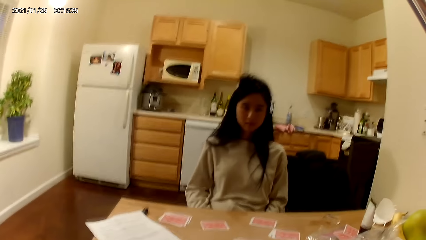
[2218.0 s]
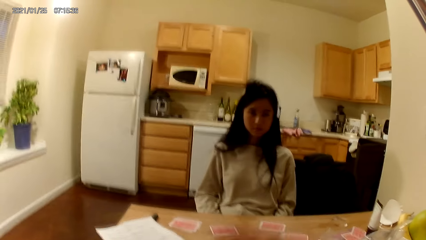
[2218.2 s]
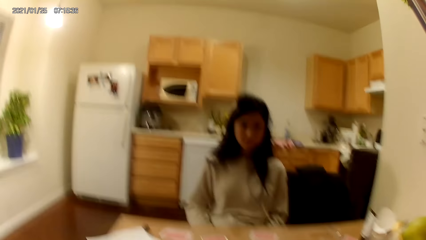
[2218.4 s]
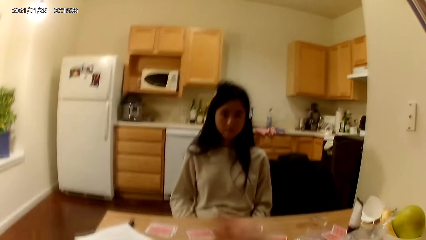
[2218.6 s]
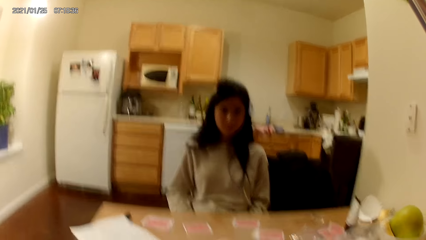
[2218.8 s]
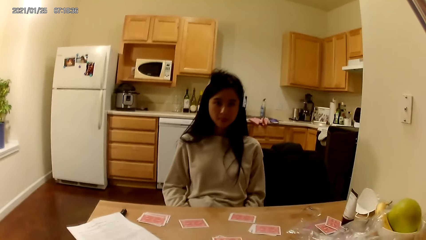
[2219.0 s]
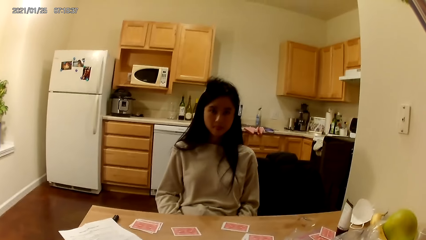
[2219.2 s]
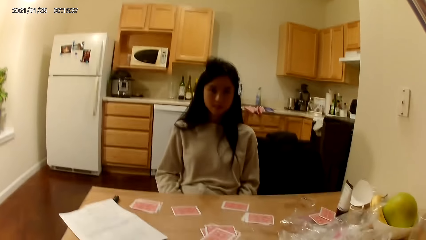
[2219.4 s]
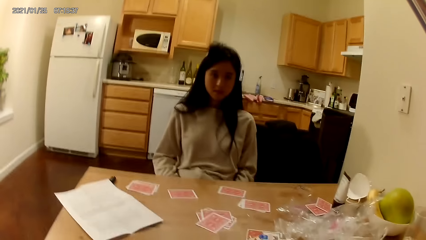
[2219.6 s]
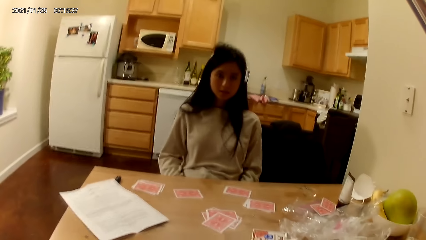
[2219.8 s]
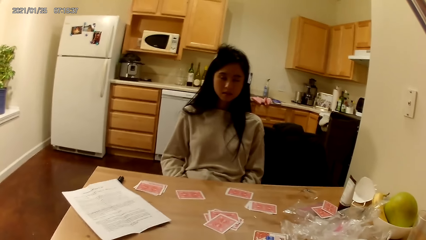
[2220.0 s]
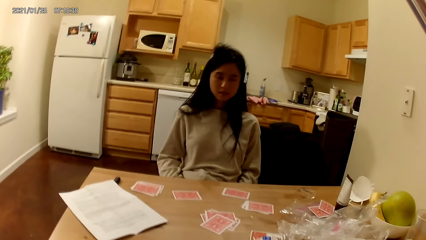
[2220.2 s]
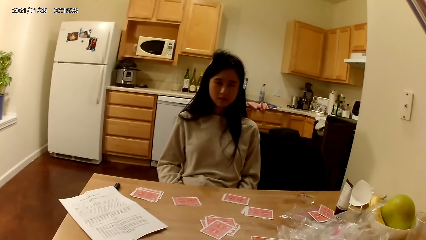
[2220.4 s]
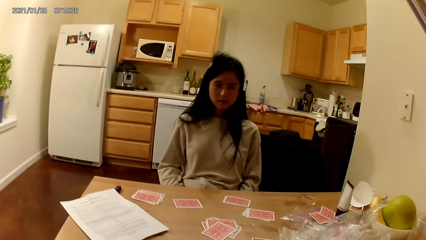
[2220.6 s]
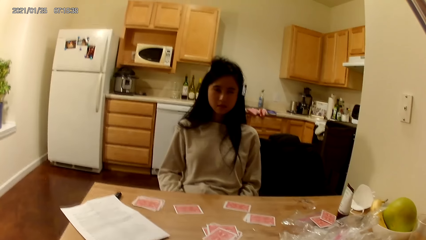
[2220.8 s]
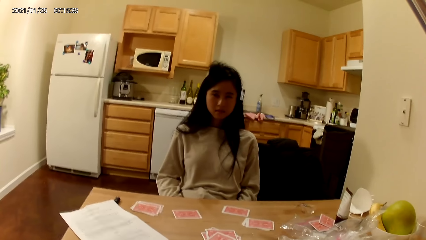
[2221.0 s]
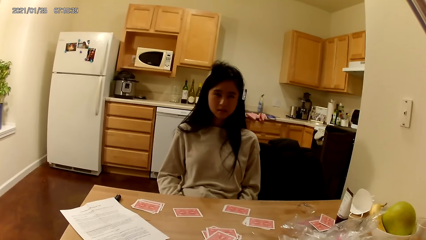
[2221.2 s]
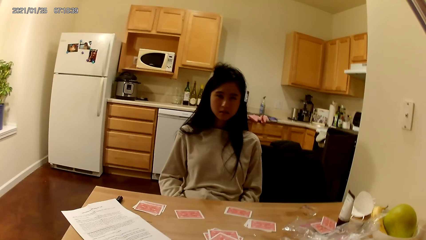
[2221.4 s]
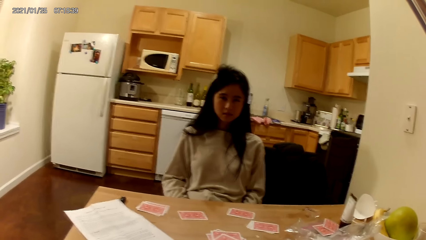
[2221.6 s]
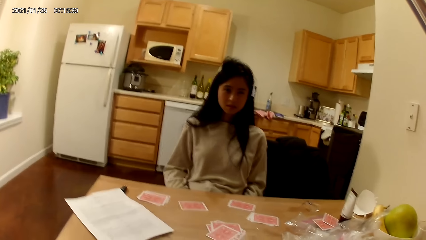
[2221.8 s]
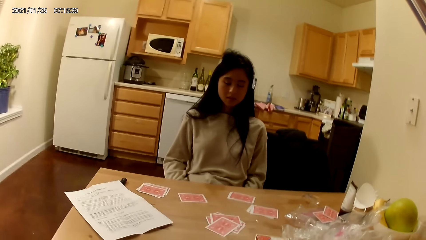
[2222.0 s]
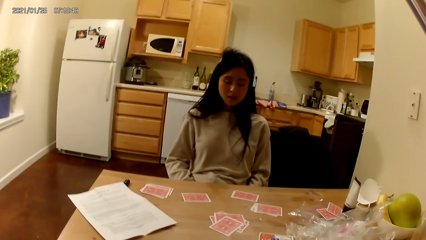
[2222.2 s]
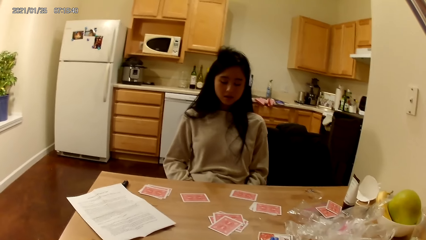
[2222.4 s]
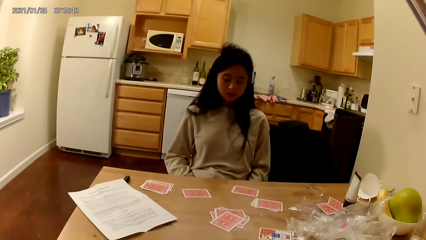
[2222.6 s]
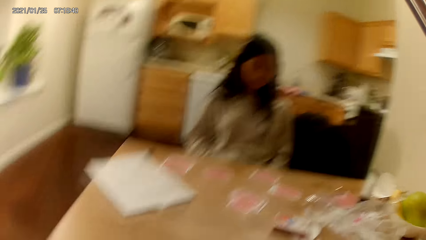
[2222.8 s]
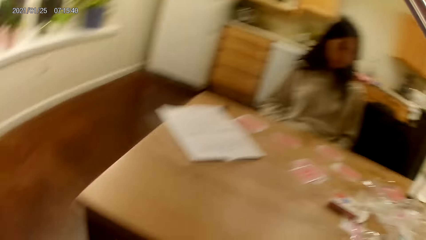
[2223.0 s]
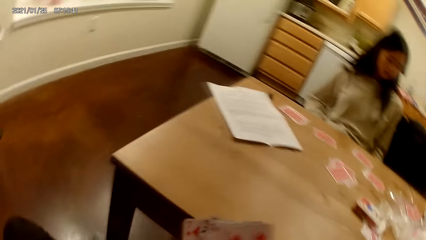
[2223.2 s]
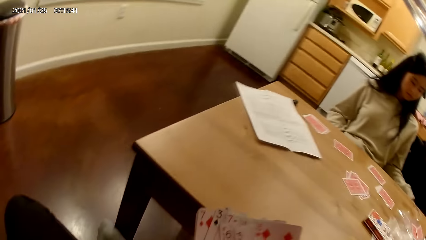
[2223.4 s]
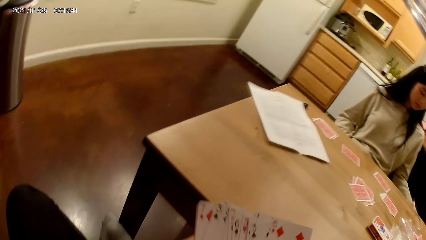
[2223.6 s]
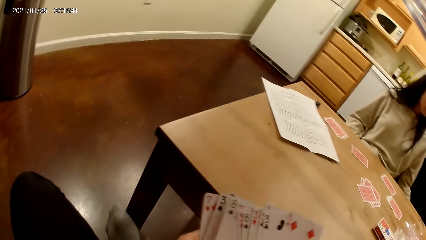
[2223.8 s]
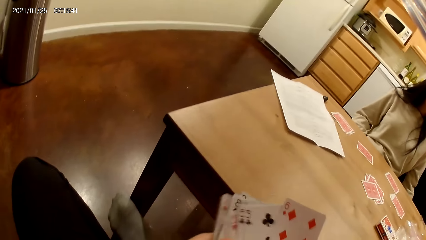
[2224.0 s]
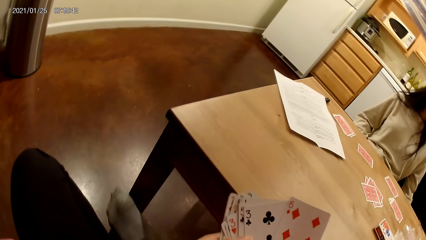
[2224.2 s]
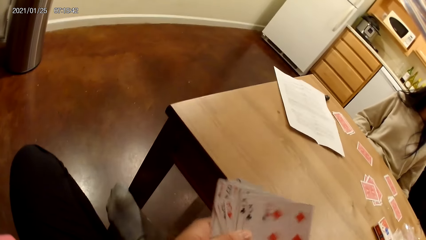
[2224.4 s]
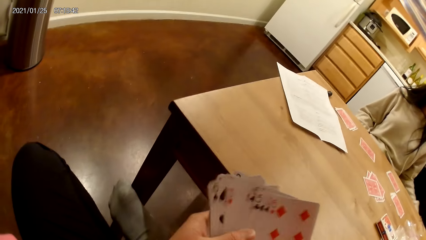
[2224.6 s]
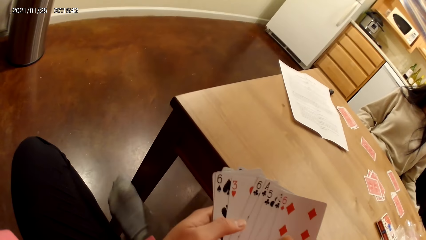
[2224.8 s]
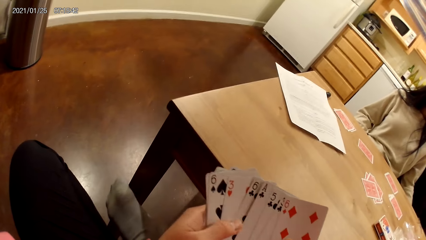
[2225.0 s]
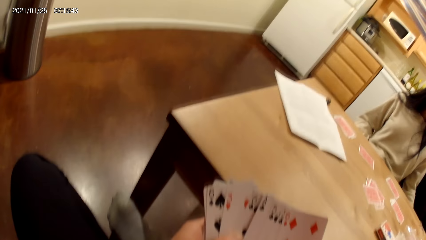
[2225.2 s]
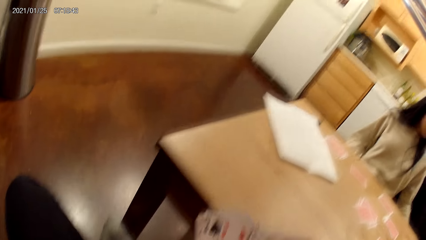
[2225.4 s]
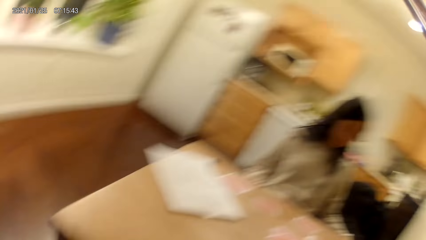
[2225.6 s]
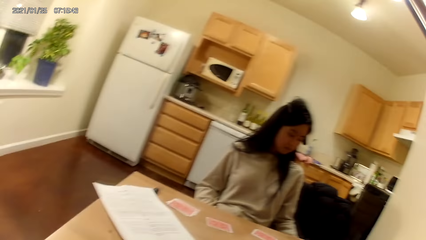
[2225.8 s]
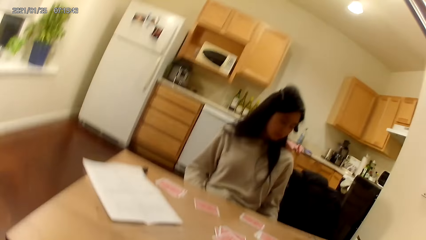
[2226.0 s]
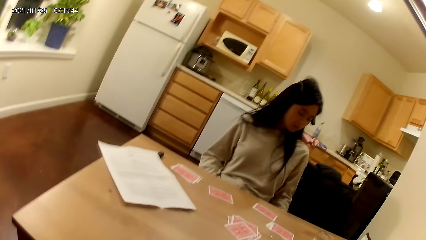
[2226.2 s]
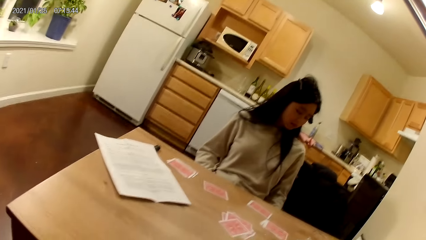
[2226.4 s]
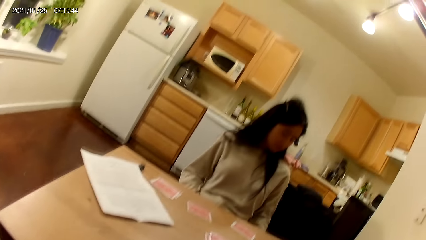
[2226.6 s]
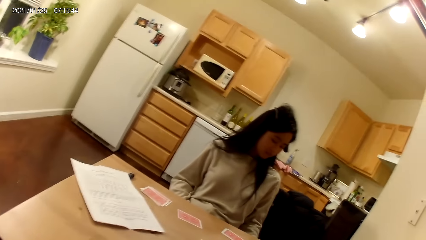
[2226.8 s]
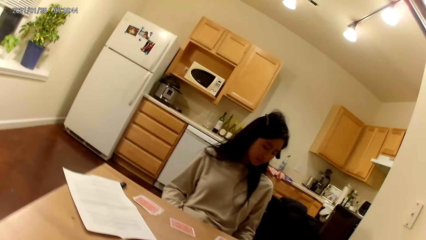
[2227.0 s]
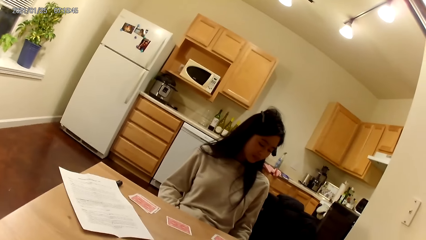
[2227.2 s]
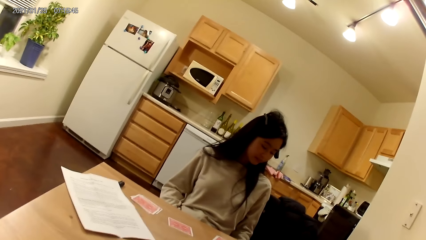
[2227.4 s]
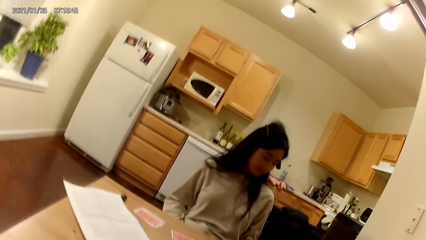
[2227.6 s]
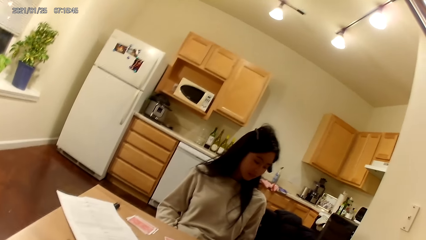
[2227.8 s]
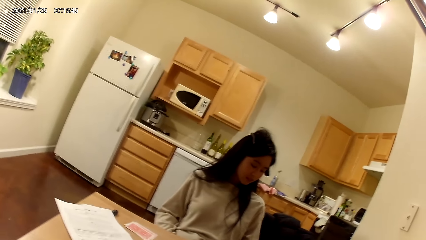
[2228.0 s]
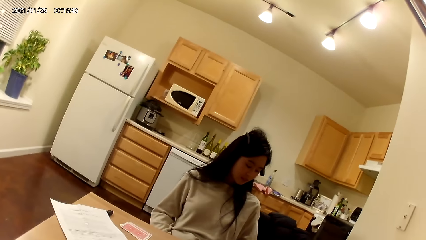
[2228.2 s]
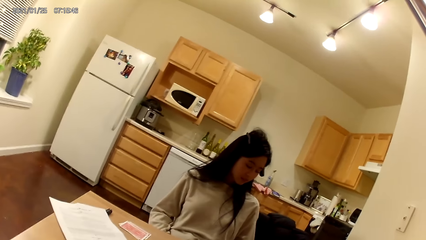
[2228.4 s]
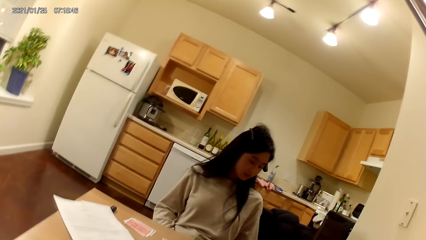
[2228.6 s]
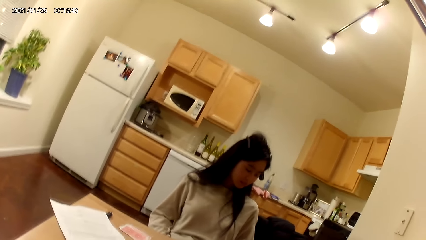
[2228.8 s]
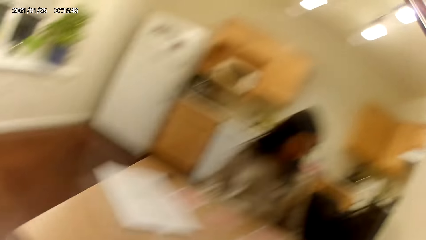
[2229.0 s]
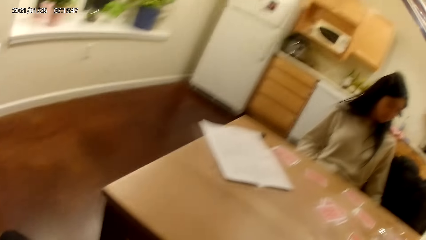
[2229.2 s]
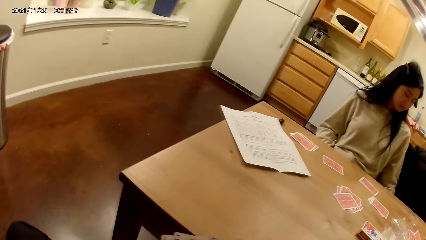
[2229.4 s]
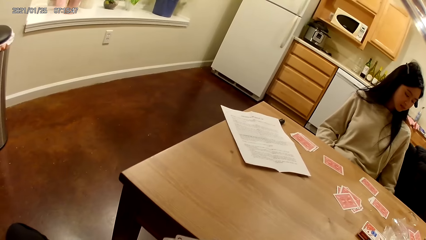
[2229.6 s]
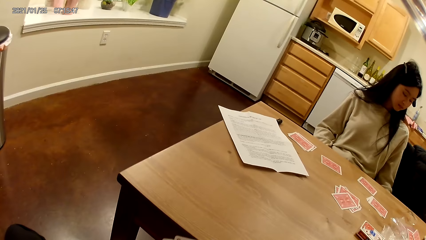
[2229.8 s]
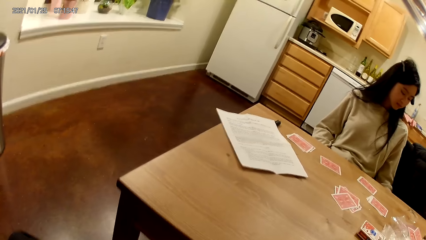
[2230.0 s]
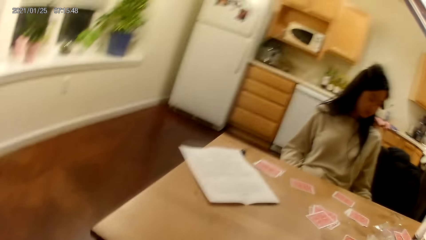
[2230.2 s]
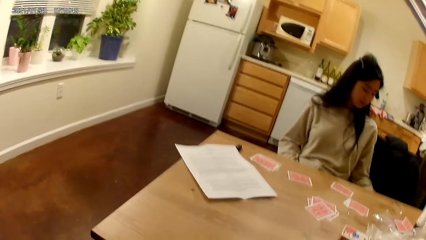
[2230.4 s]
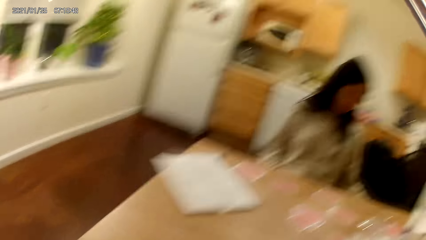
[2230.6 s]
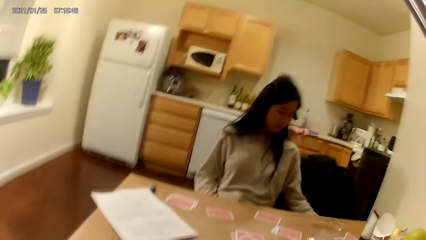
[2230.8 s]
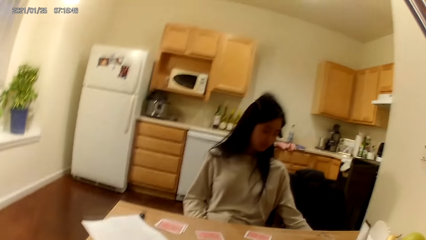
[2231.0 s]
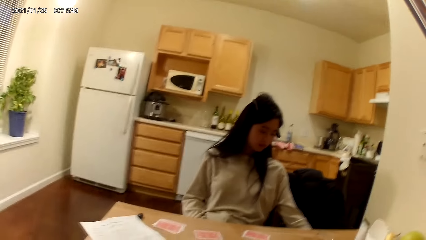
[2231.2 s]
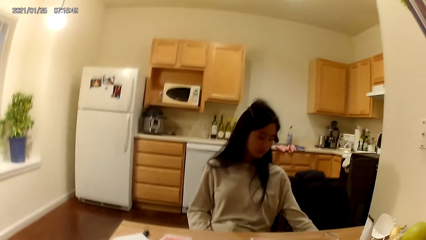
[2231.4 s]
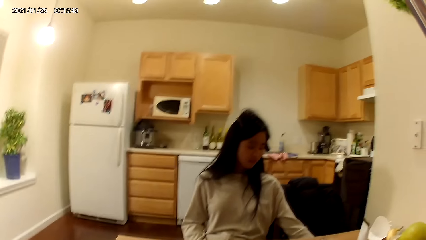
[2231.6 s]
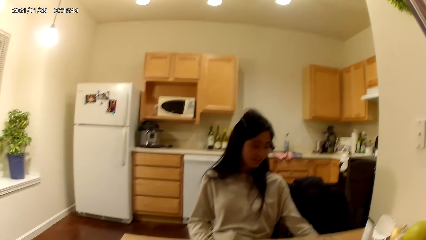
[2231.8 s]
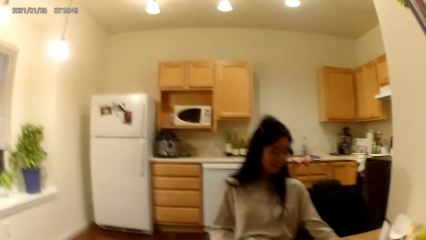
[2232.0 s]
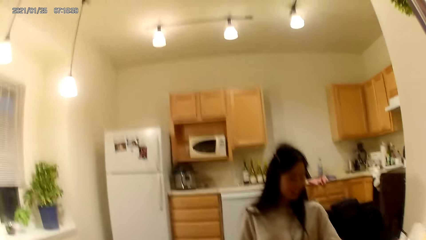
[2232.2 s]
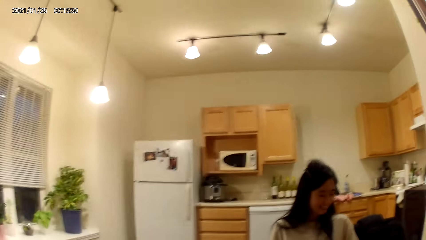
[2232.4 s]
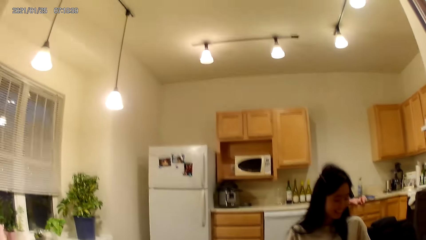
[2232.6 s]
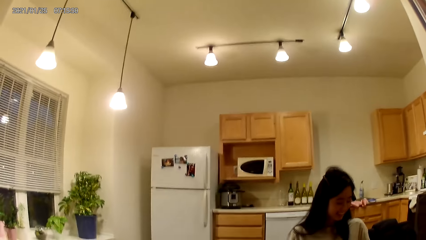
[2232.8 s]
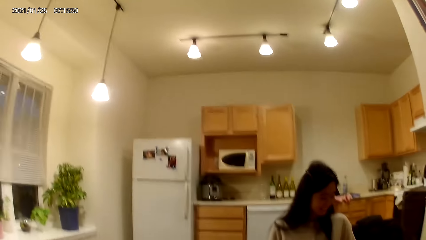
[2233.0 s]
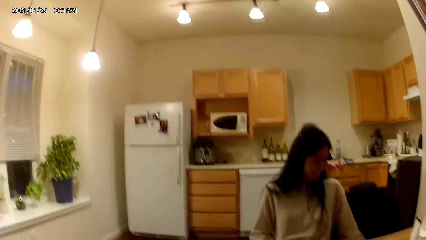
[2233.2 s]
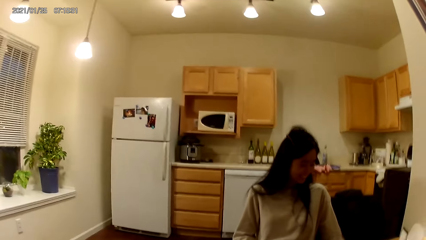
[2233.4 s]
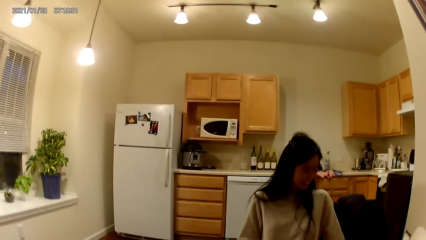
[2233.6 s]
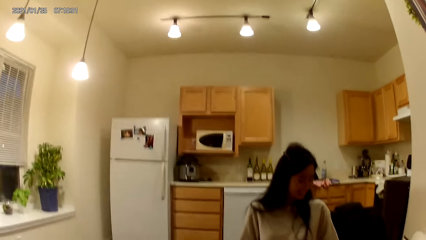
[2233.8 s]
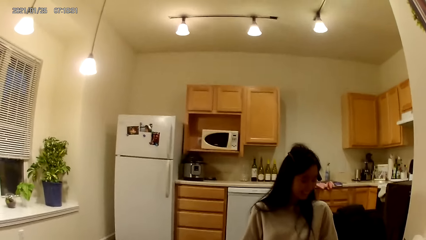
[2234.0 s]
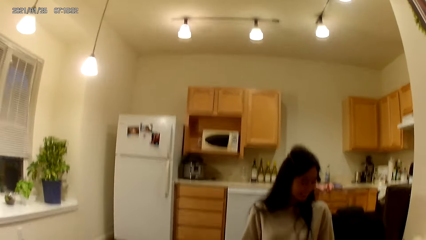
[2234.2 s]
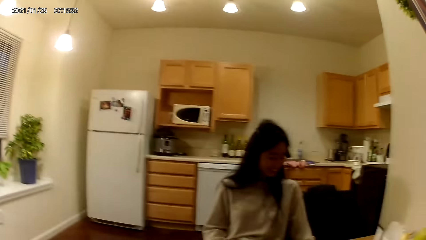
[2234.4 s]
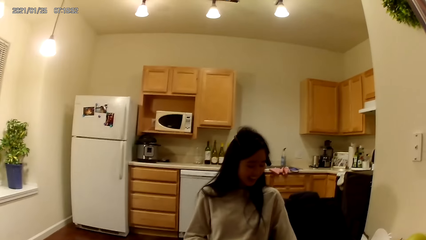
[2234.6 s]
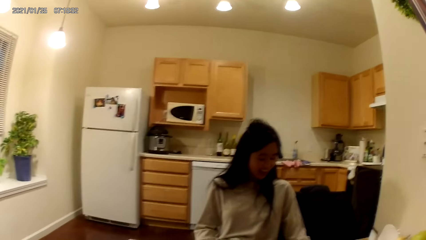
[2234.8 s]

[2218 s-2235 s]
The camera wearer moves a hand. They hold playing cards with hands. They look at a woman. They look at the table.
